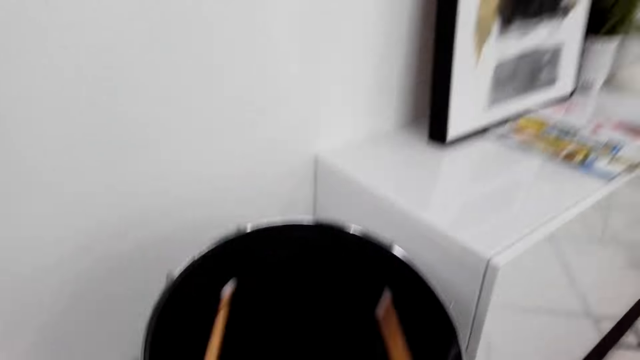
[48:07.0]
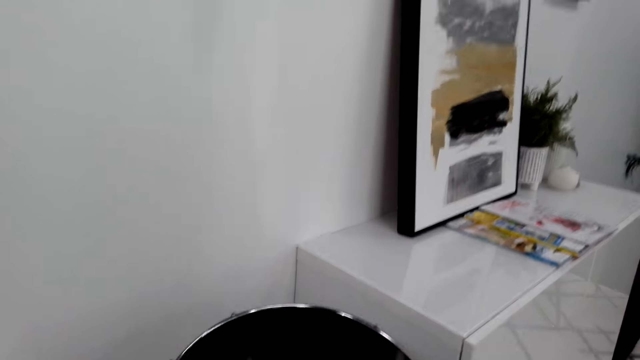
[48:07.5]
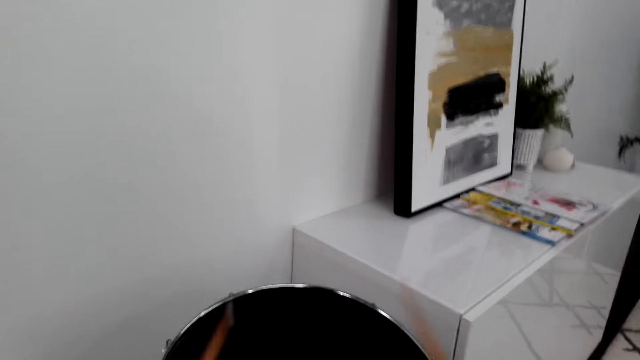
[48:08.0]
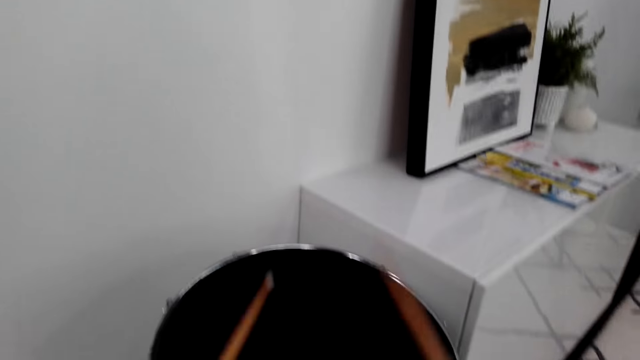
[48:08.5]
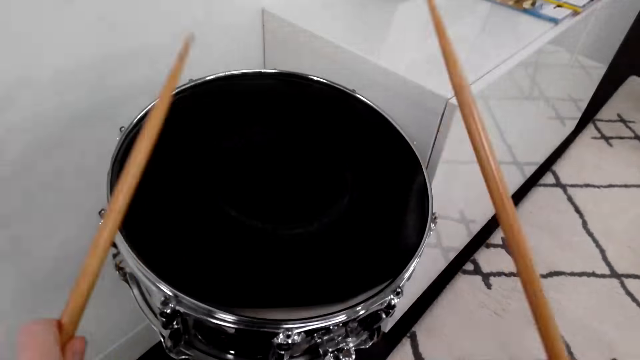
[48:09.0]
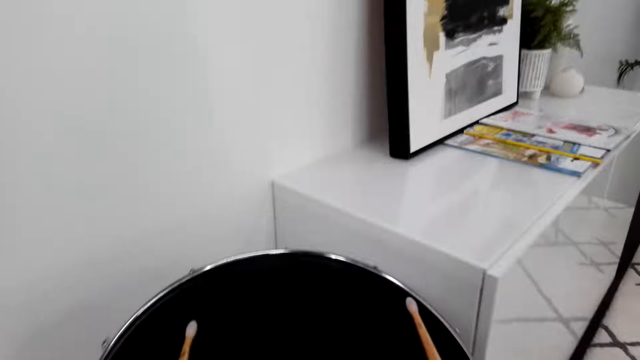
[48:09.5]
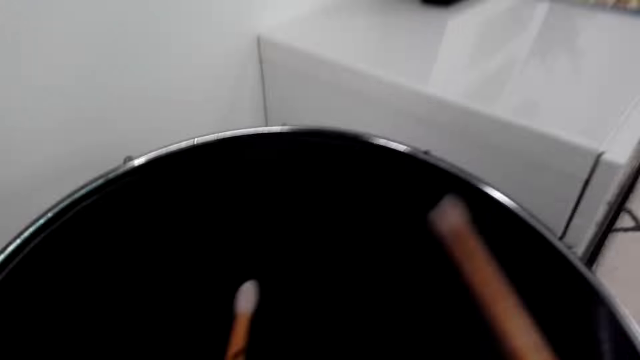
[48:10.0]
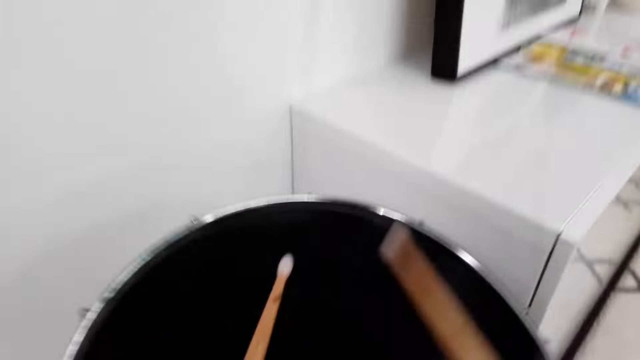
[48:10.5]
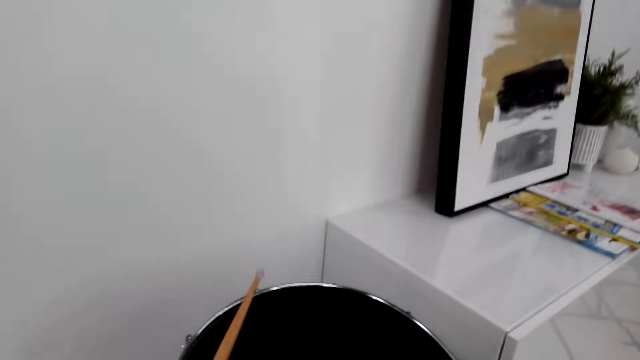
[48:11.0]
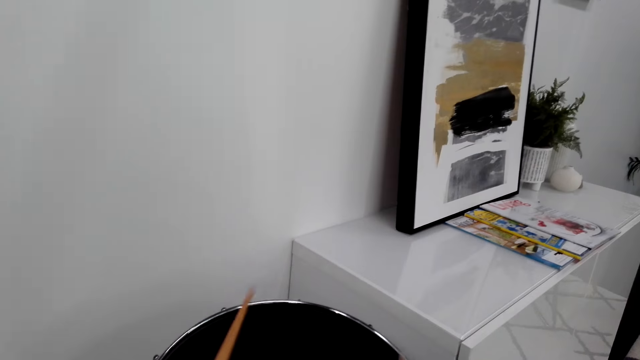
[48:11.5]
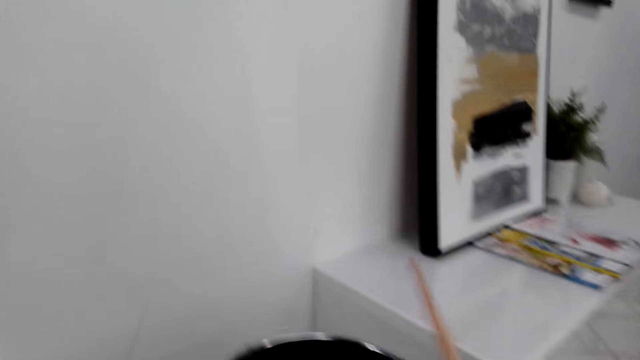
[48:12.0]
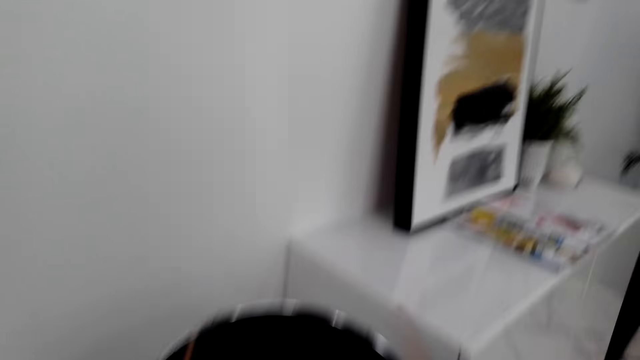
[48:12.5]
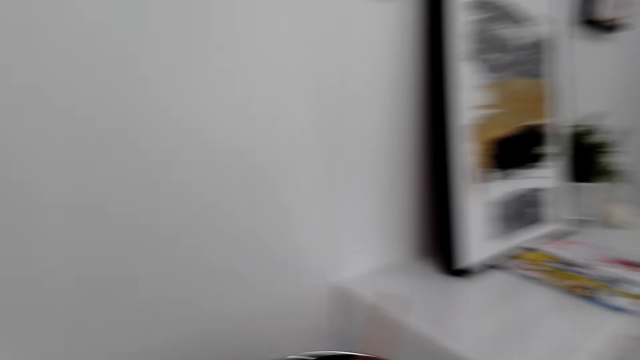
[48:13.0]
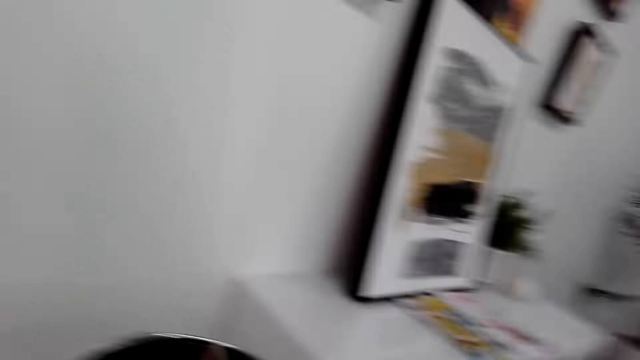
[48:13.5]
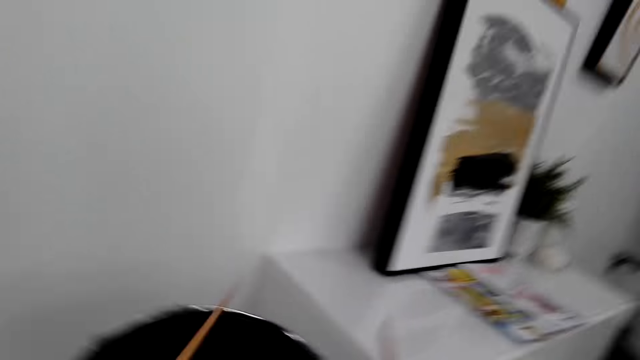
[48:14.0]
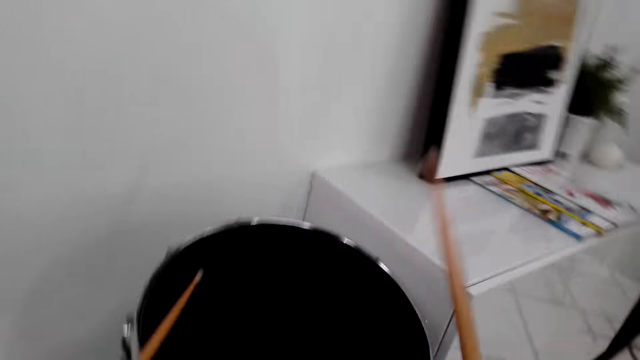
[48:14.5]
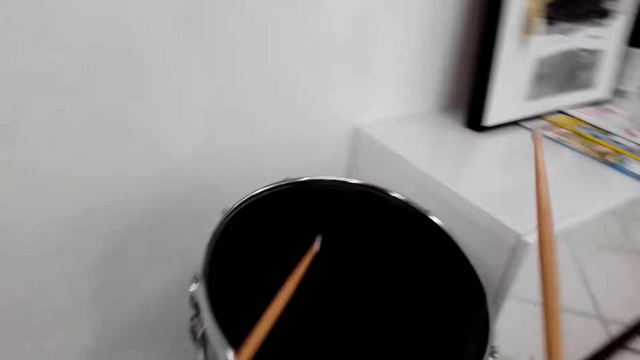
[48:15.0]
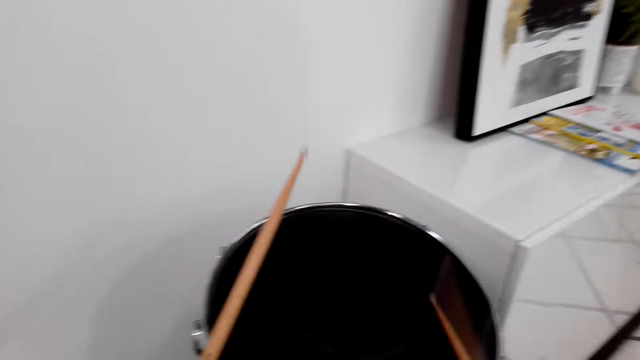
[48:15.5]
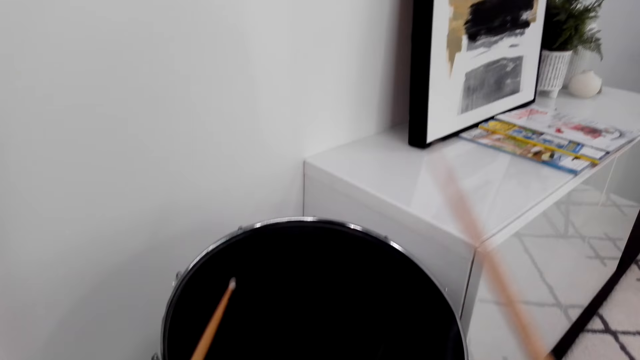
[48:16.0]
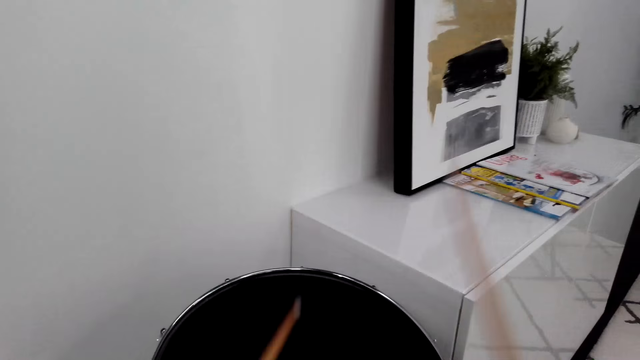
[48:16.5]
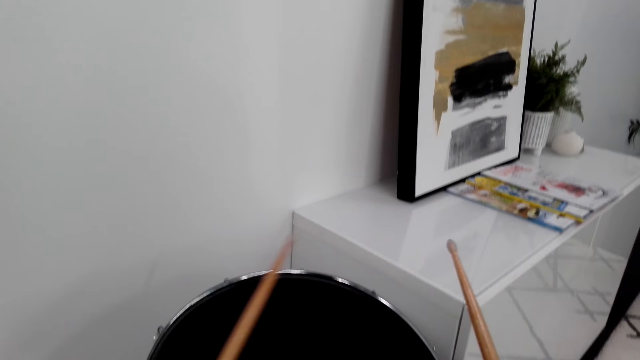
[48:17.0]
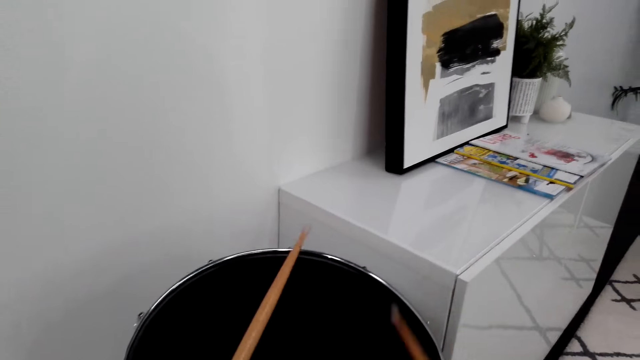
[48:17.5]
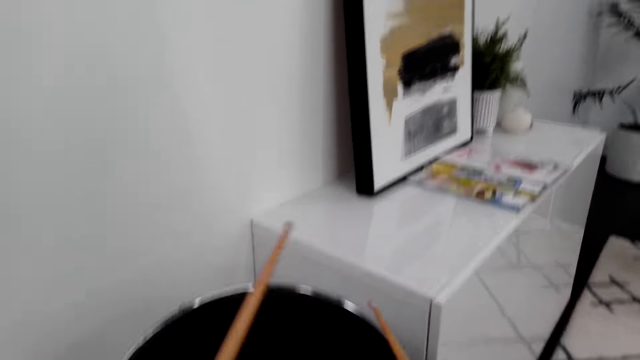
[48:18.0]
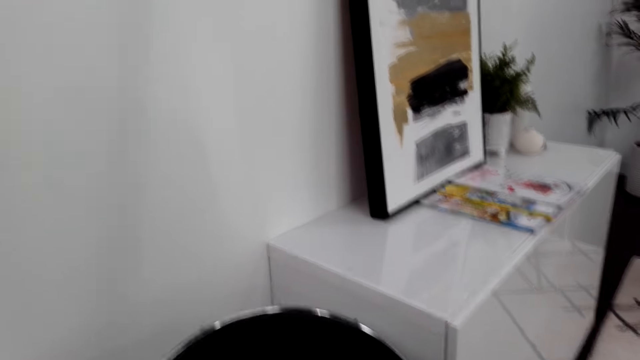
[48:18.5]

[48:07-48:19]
The camera wearer plays the drums.

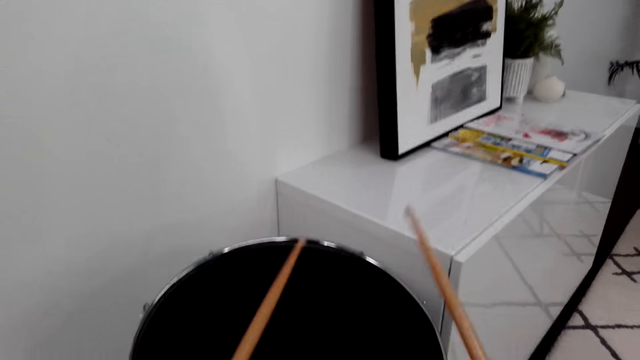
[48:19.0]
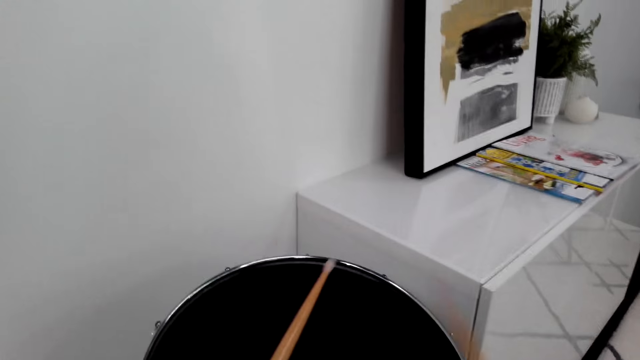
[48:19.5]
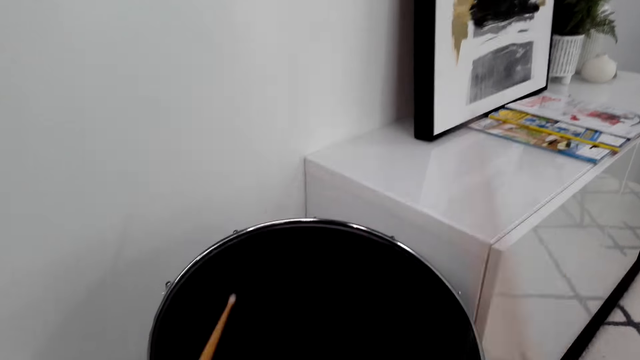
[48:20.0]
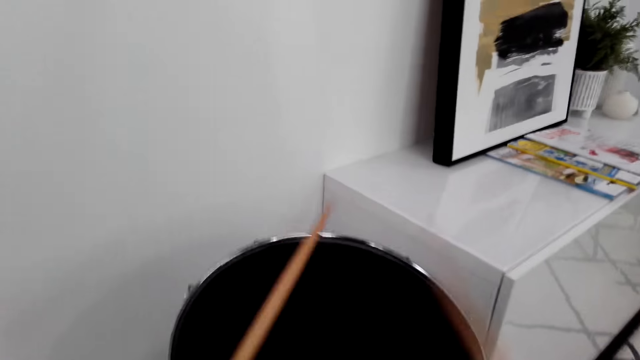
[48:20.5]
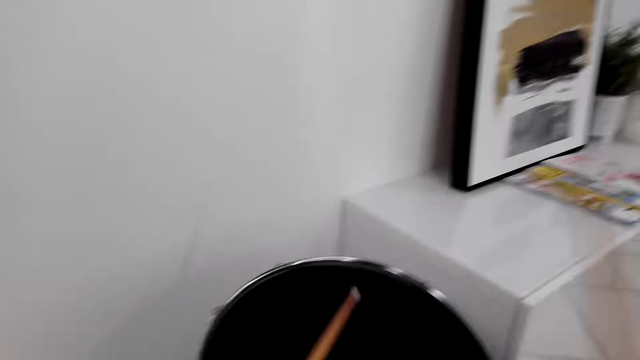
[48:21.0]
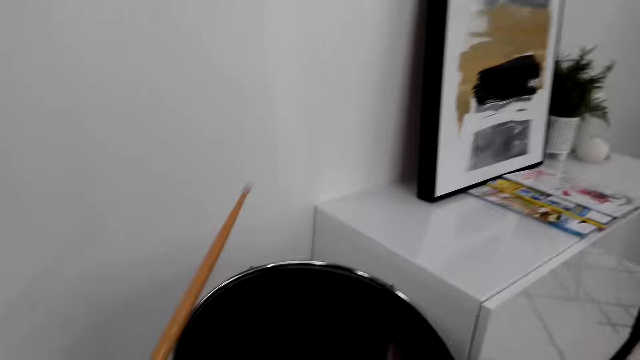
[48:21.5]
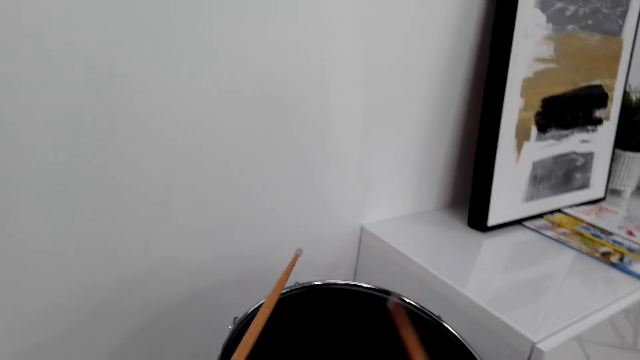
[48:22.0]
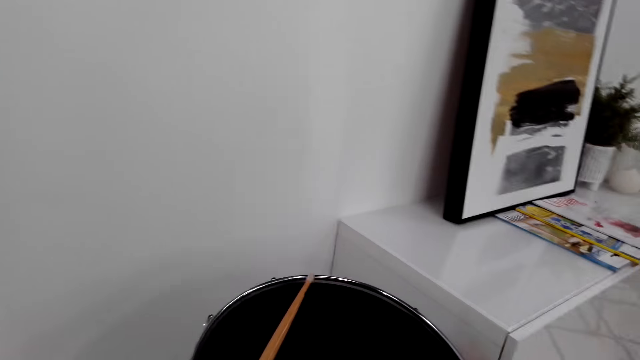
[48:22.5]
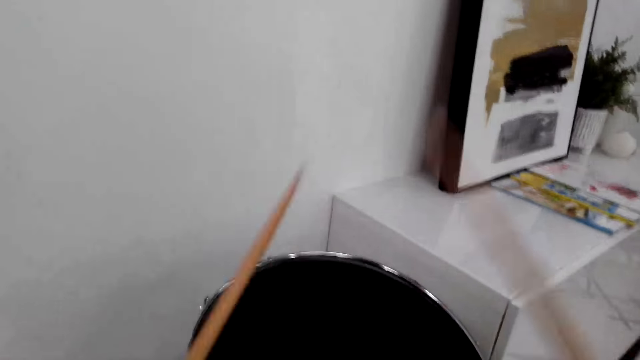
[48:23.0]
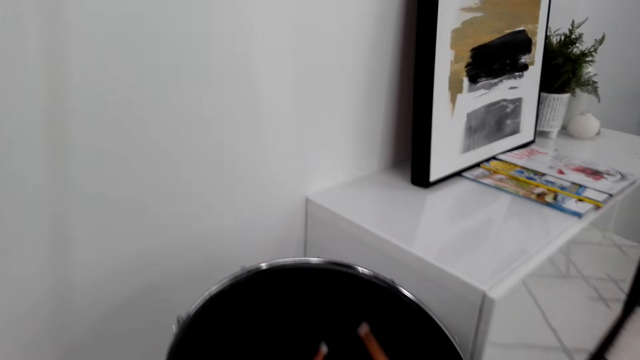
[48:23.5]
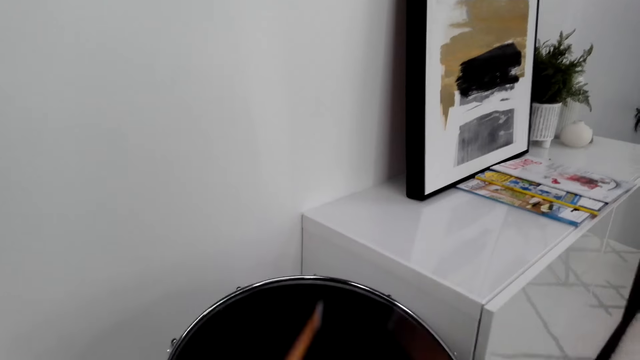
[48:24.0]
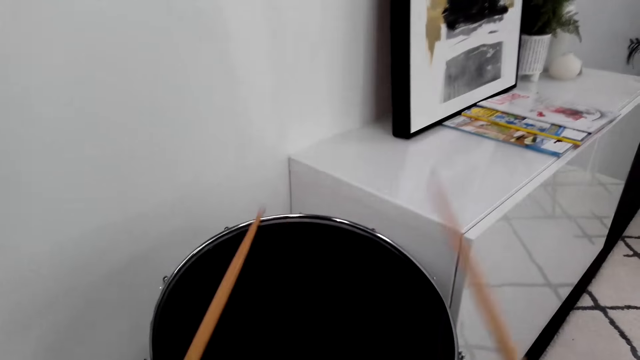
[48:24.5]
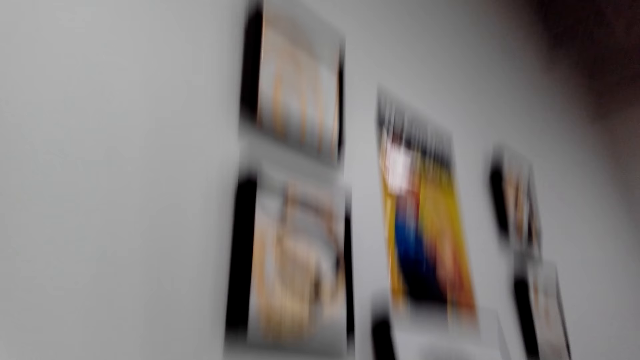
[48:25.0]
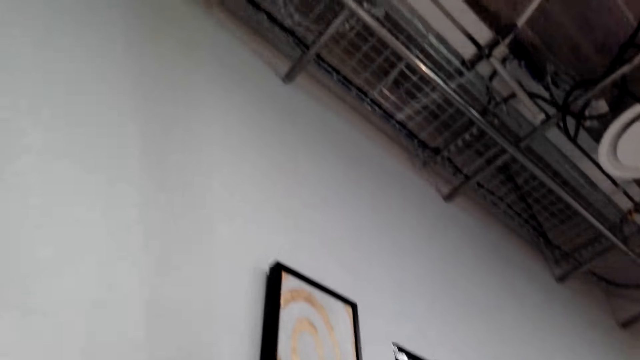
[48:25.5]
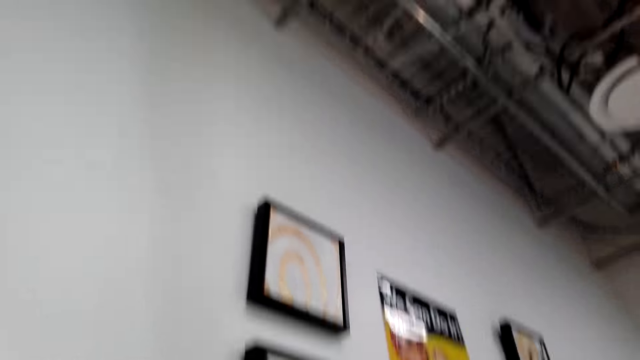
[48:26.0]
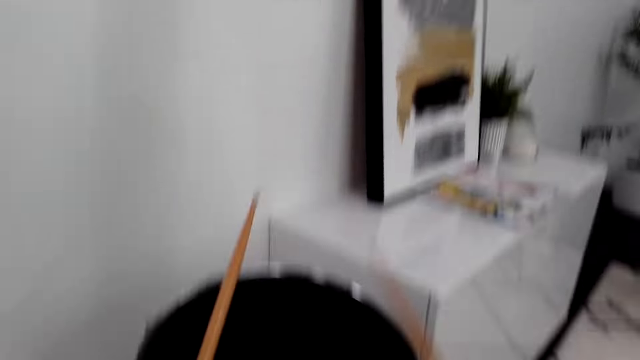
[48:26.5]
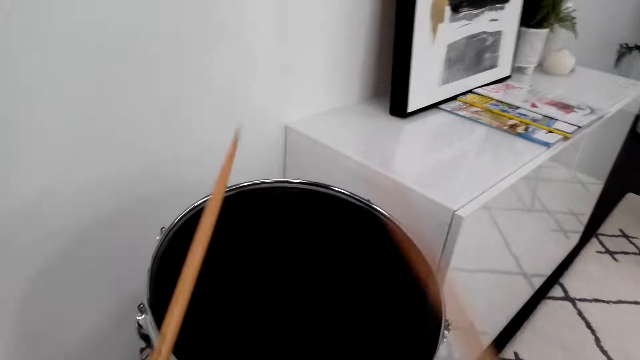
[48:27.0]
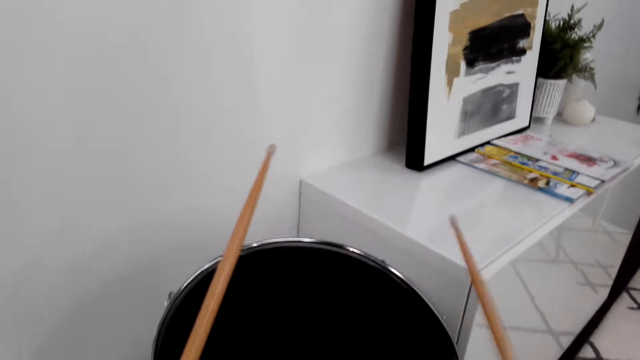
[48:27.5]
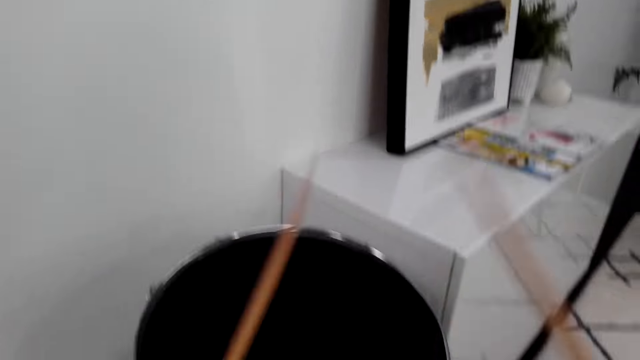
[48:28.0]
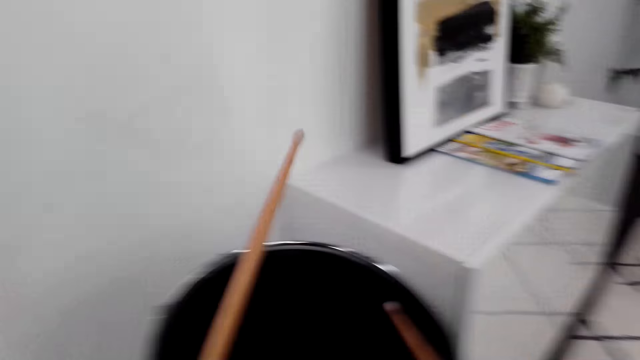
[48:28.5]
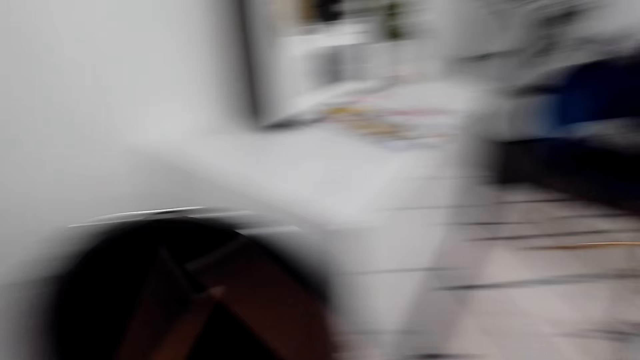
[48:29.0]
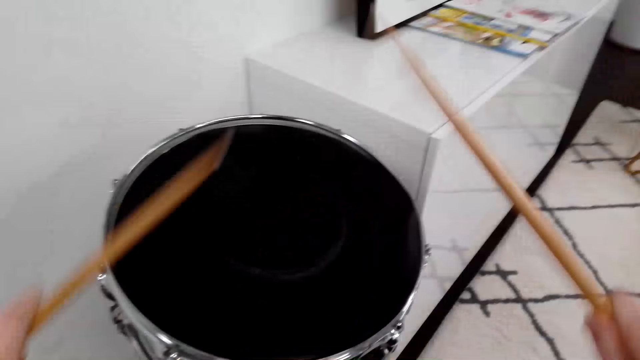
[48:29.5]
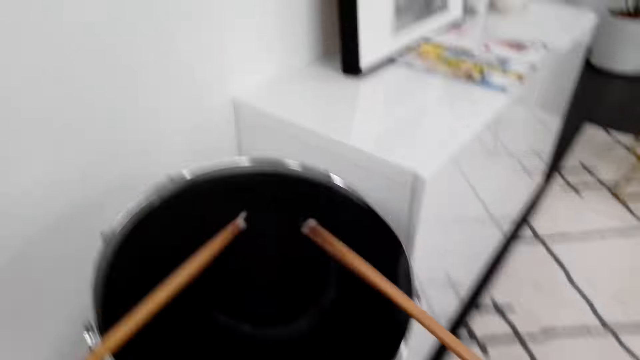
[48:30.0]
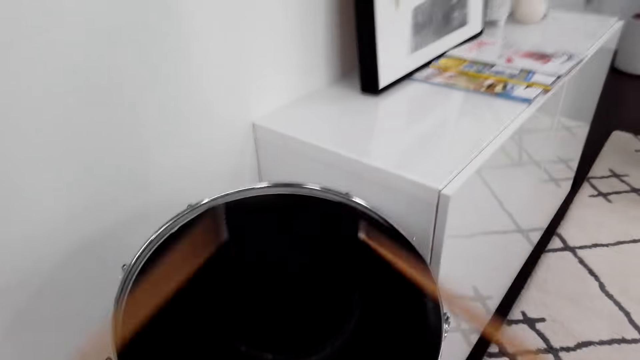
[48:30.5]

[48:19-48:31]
The camera wearer dialogues with something. They look on the roof. They beat a drum.
